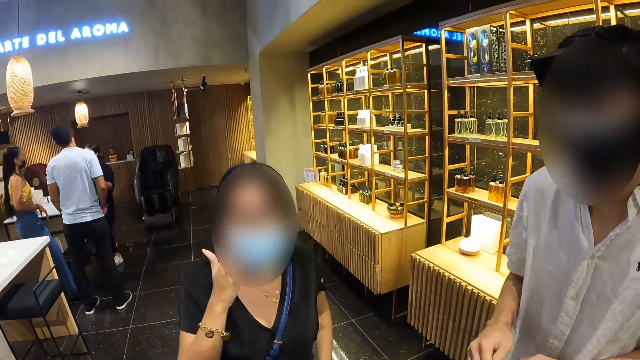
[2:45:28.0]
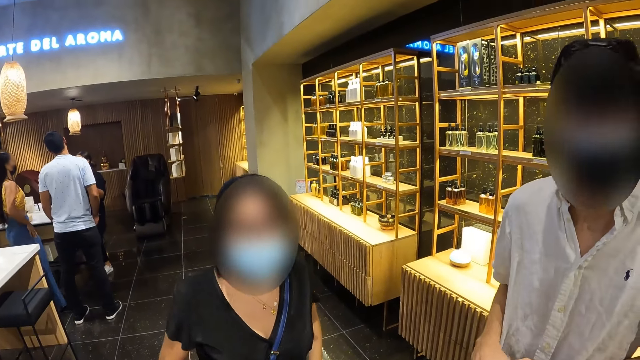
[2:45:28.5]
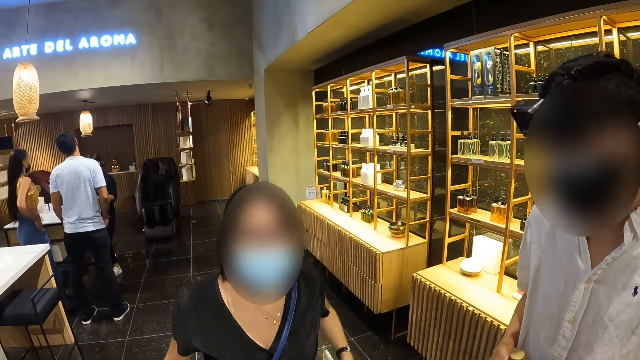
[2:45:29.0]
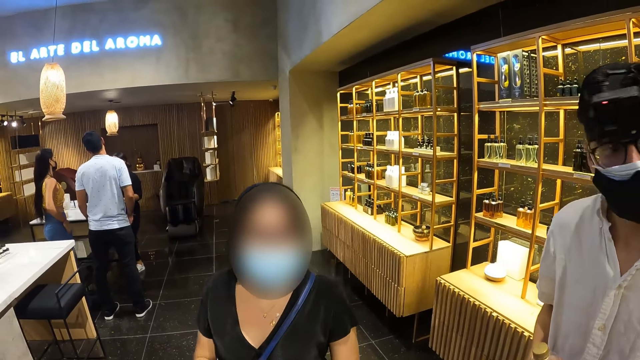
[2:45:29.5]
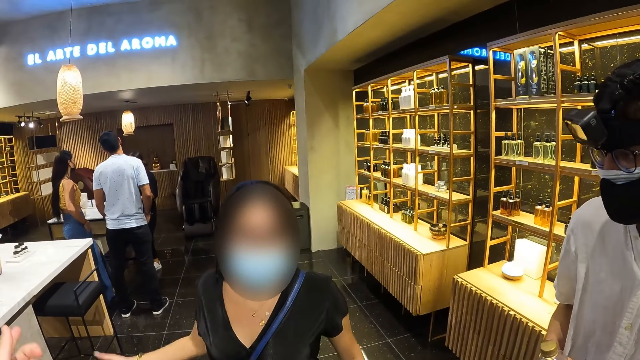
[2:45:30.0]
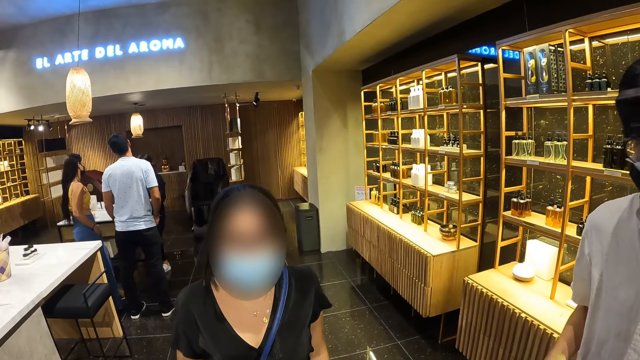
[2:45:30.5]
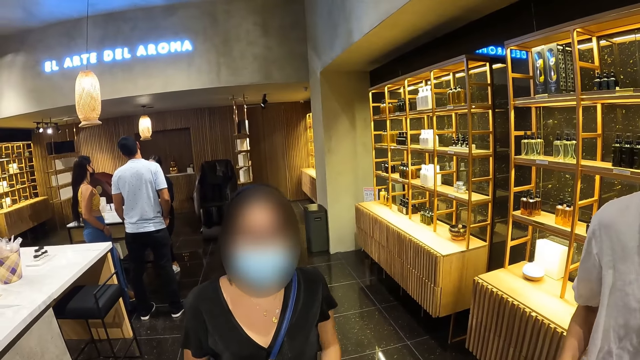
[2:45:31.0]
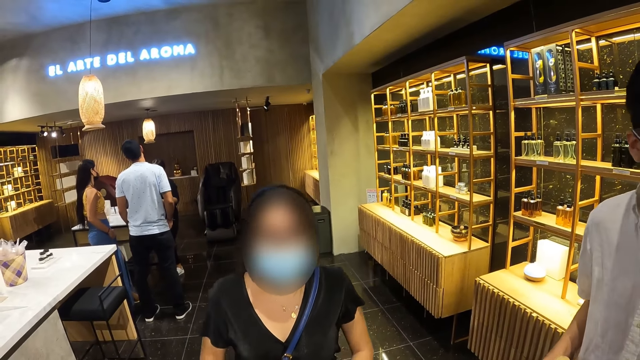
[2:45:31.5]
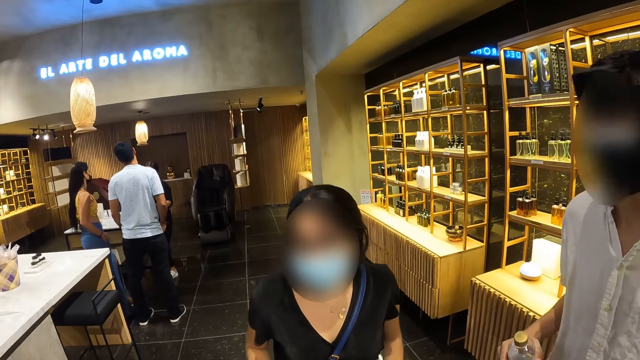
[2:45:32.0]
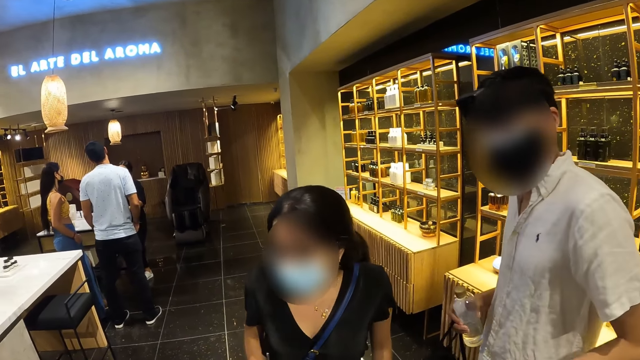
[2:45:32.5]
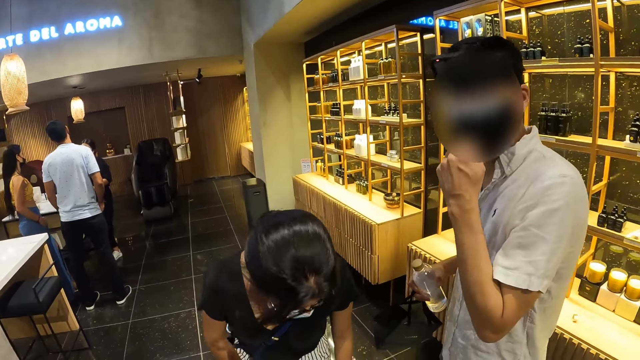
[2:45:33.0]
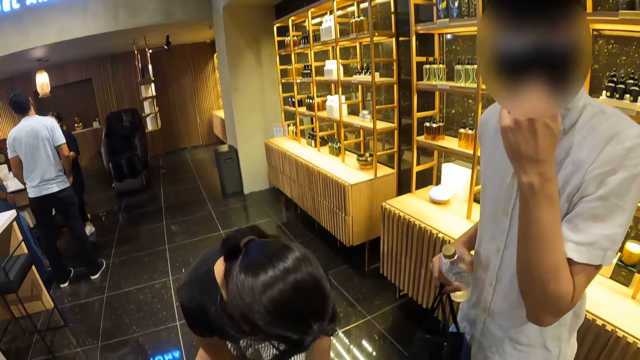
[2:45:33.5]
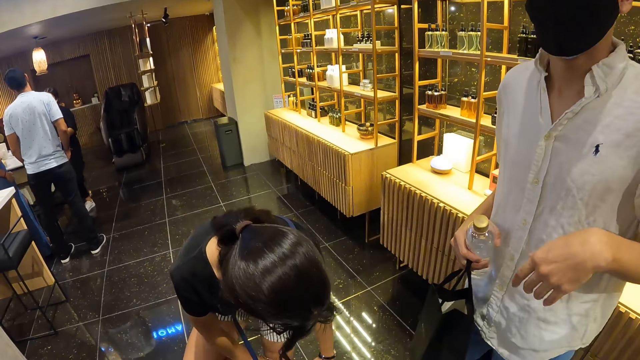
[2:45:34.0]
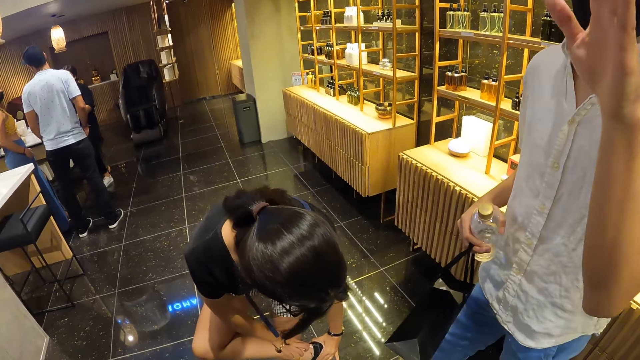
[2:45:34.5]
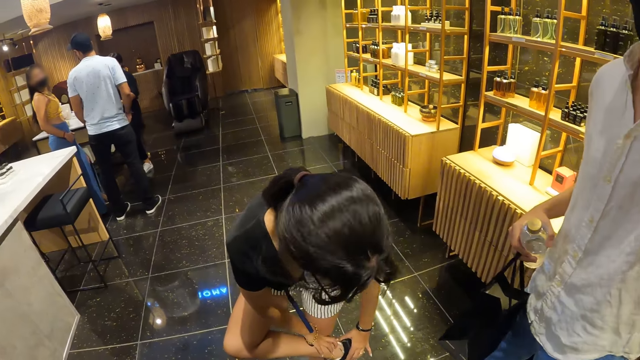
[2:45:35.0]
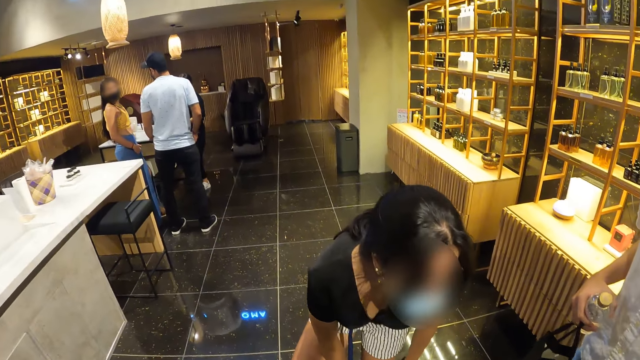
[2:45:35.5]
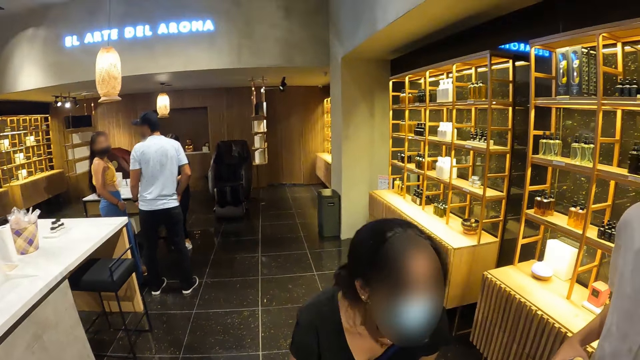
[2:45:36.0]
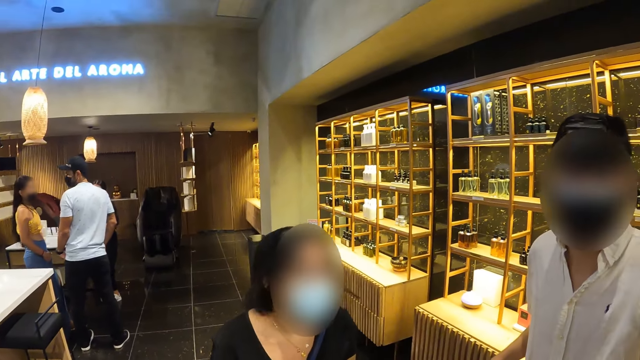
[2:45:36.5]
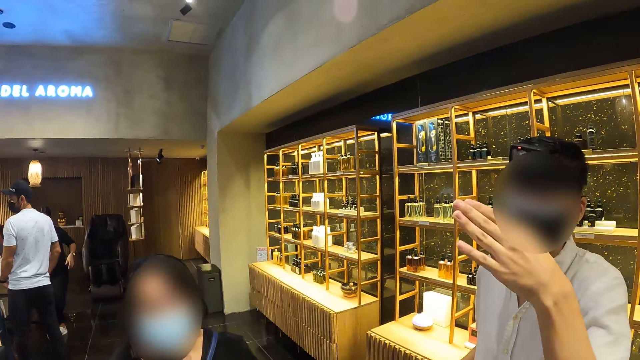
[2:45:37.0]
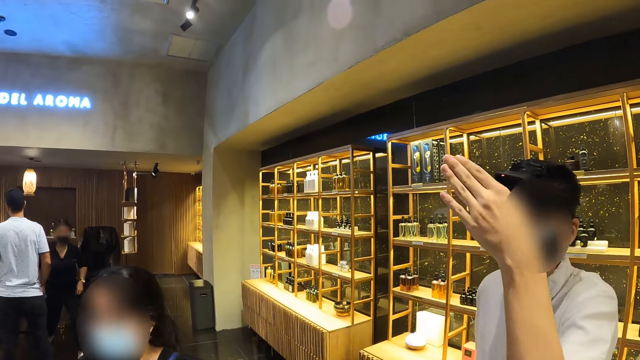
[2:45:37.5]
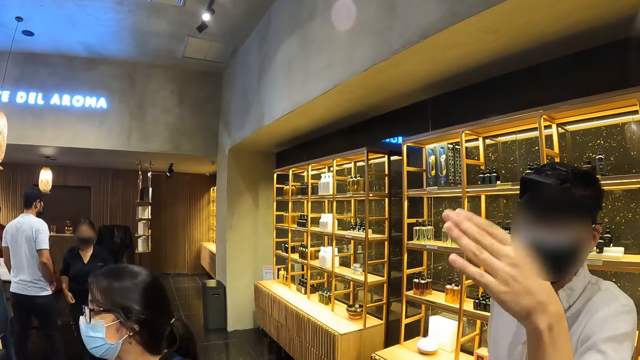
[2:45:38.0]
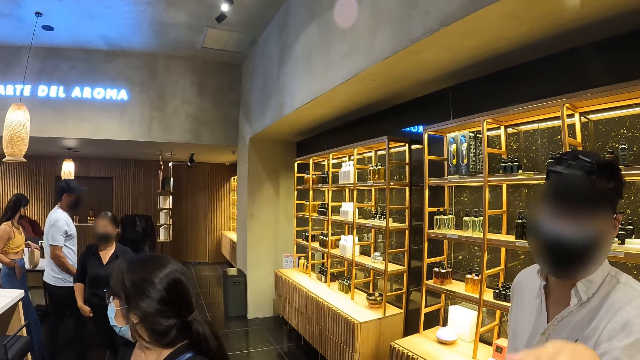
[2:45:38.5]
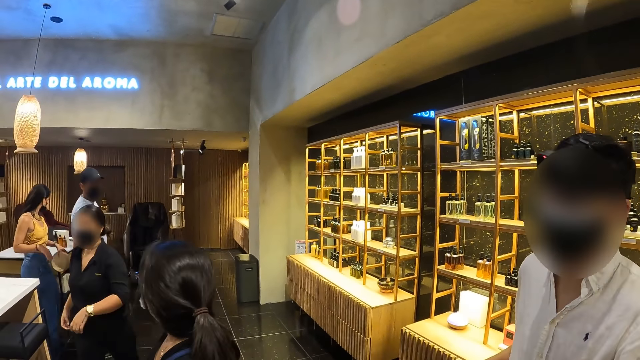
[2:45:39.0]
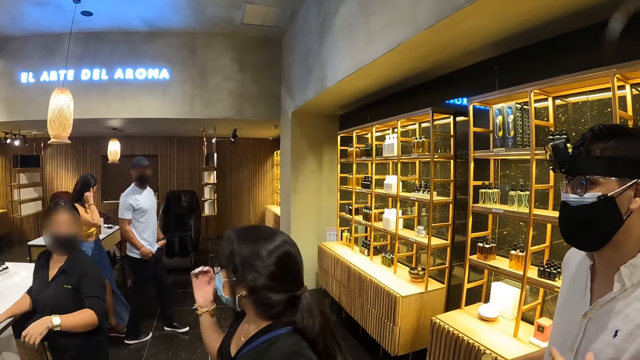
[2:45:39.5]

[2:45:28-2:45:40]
The woman interacts with the camera wearer. The woman gesticulates with her right hand. The camera wearer gesticulates with his left hand. The man adjusts the face mask with his left hand. The woman bends and touches her right foot with her hands. The shop attendant walks to the stand. The man waves a hand.

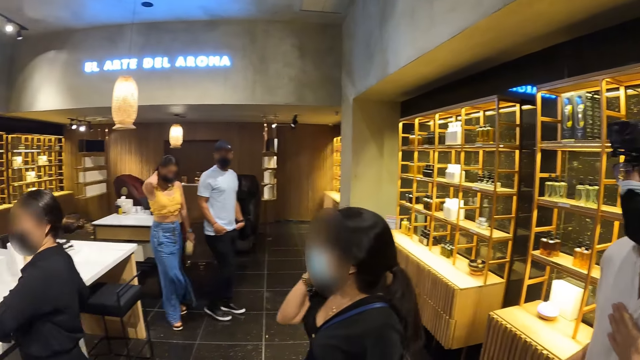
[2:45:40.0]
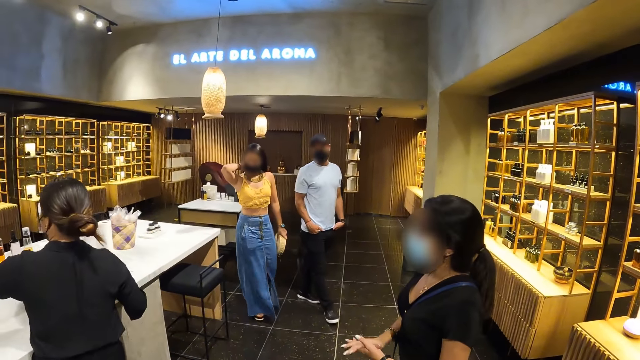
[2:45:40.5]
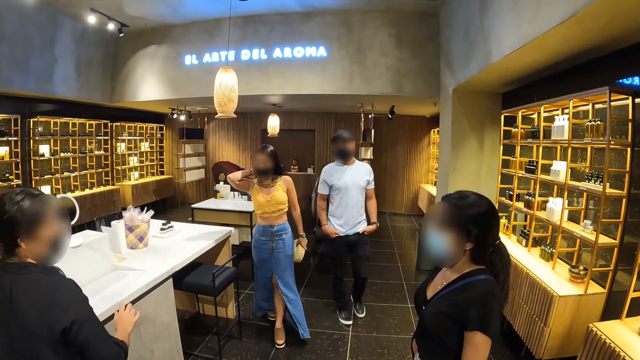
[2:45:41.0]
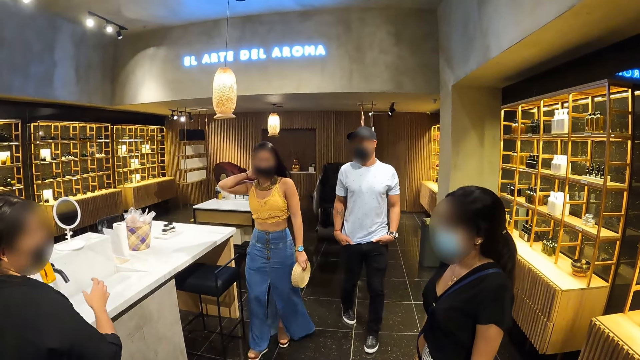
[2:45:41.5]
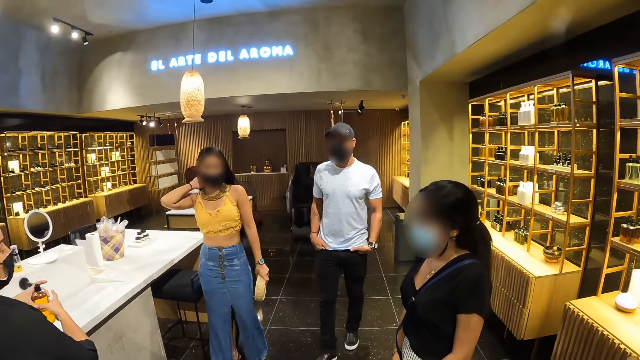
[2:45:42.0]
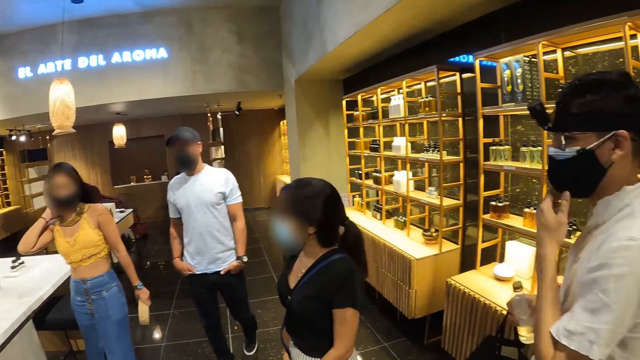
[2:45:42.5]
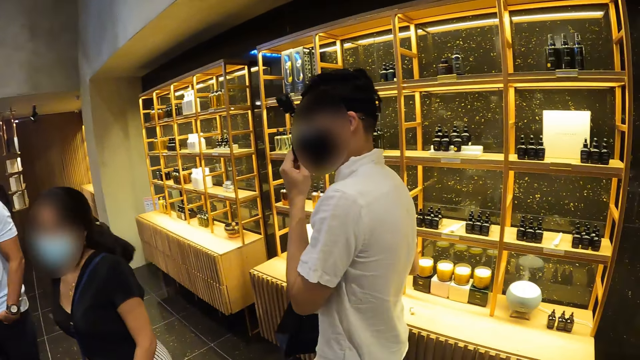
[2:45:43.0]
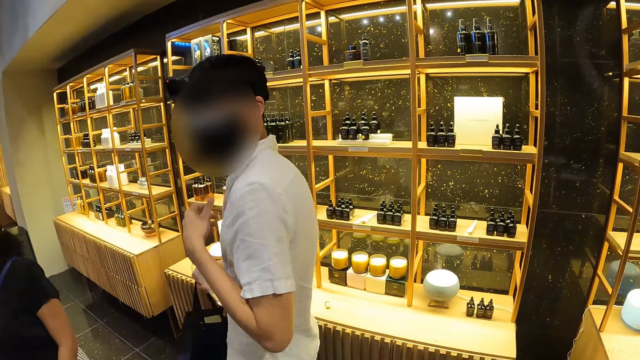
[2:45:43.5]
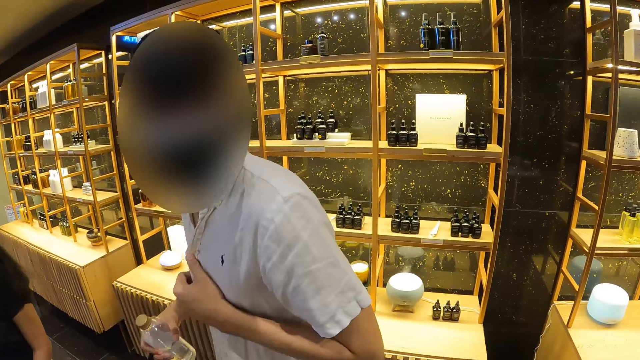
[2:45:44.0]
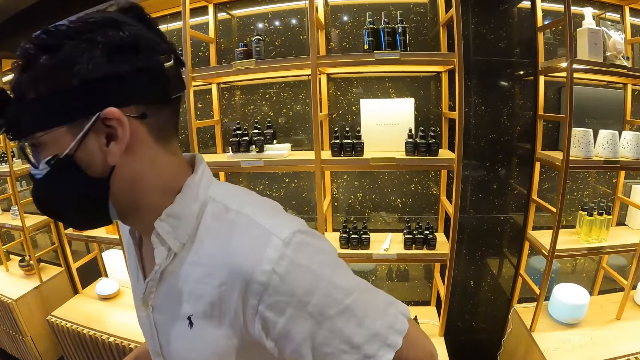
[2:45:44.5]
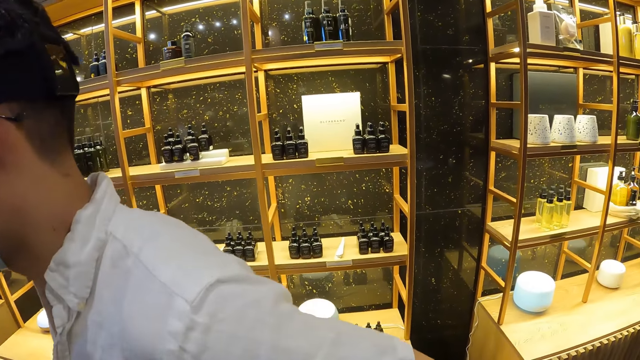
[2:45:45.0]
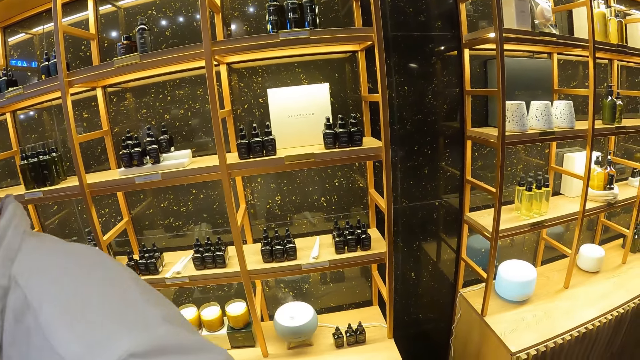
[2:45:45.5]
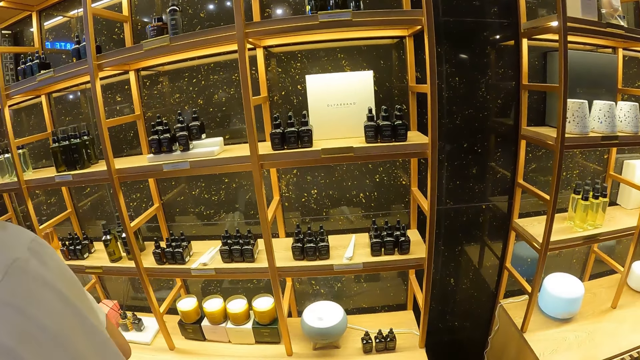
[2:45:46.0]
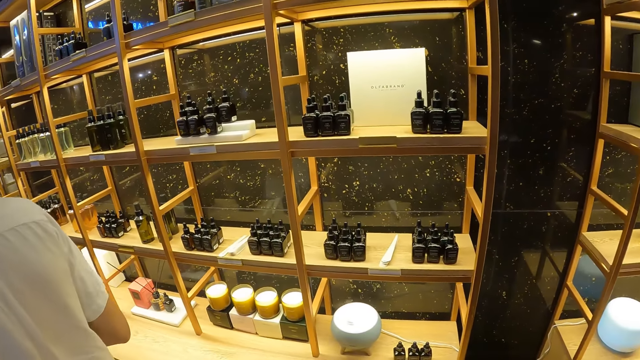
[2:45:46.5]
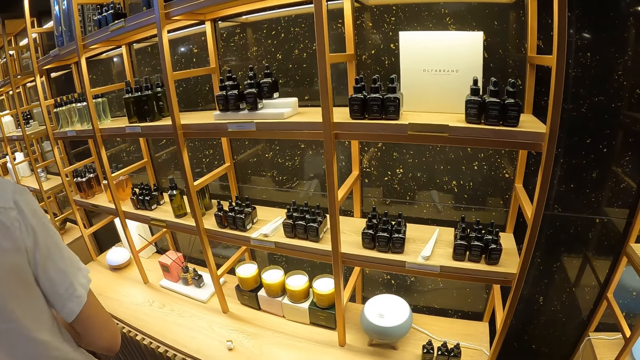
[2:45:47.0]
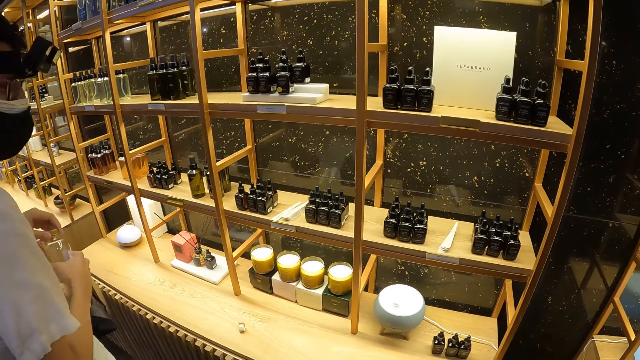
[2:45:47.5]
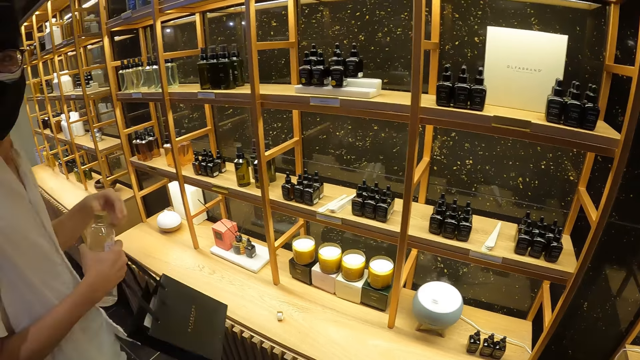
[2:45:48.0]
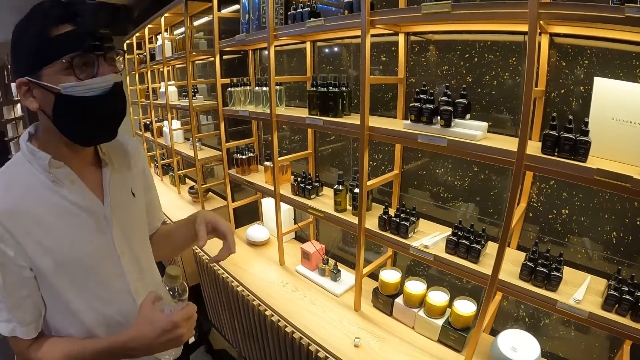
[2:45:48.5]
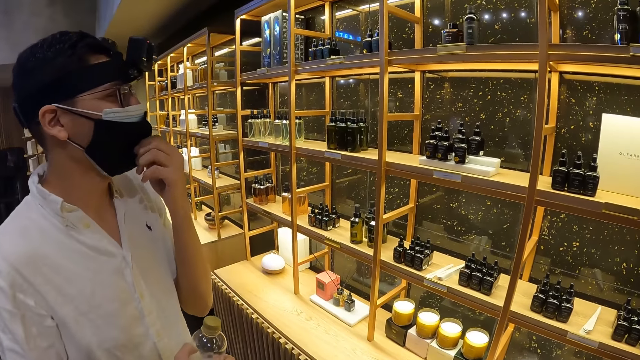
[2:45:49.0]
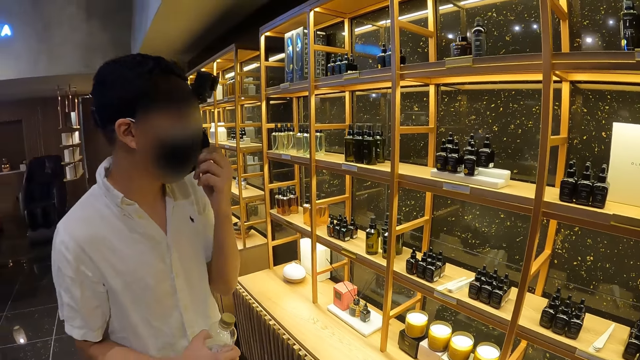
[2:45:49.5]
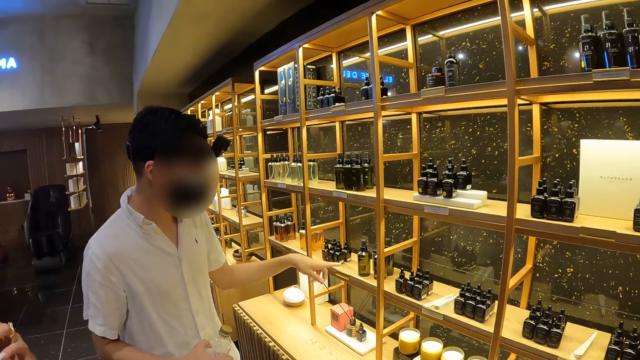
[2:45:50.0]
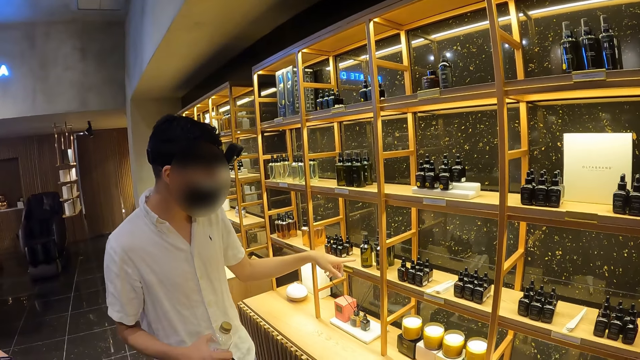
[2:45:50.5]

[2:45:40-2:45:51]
Another man walks with another woman towards the shop attendant. The shop attendant passes a liquid bottle from her left hand to her right hand. The first man touches the face, turns around, holds the water bottle cover with his left hand, adjusts the face mask with his left hand and points to some bottles on a shelf with his left hand.
